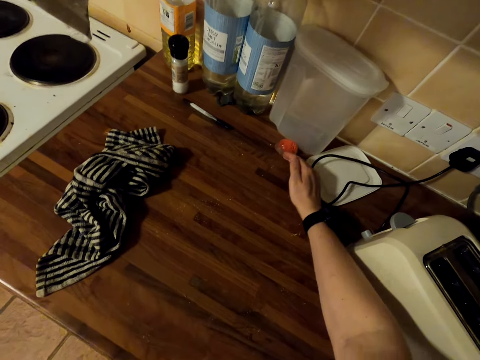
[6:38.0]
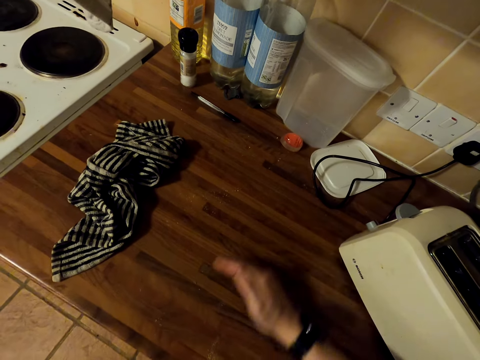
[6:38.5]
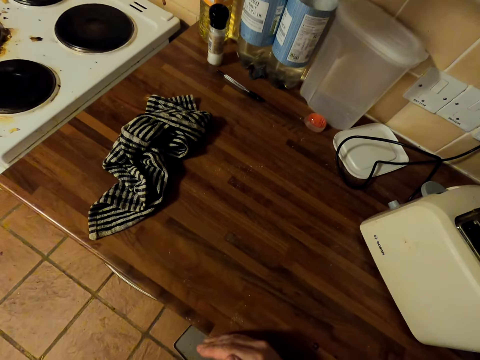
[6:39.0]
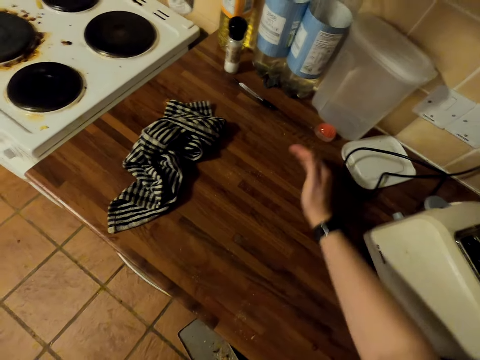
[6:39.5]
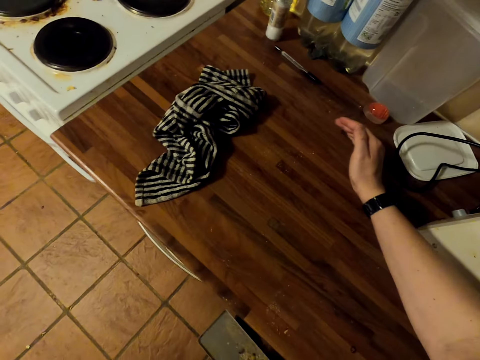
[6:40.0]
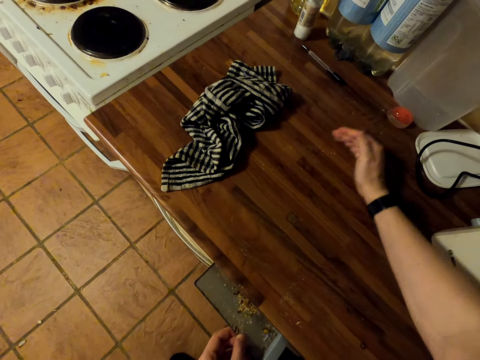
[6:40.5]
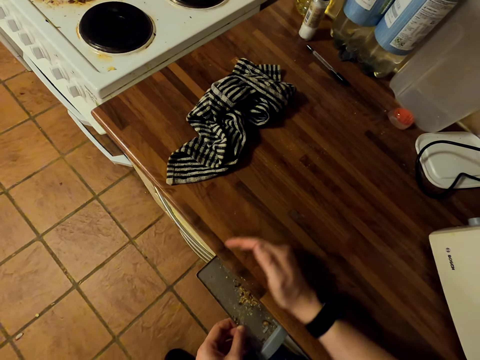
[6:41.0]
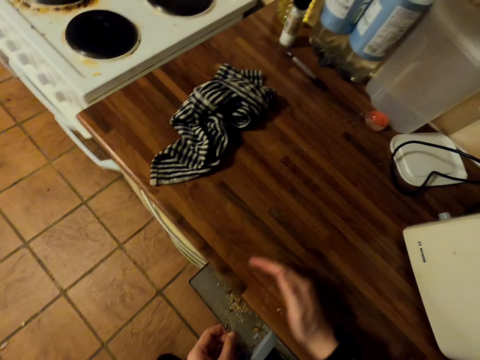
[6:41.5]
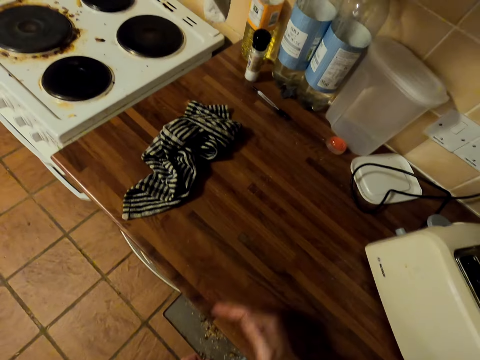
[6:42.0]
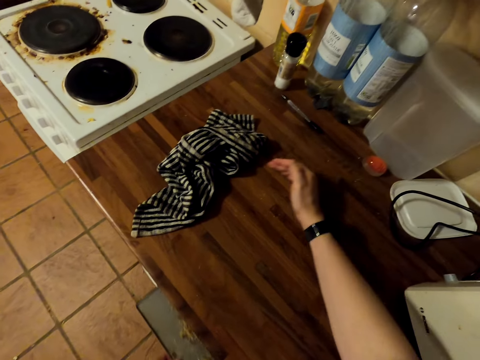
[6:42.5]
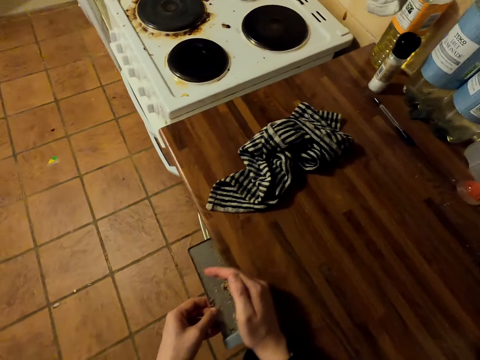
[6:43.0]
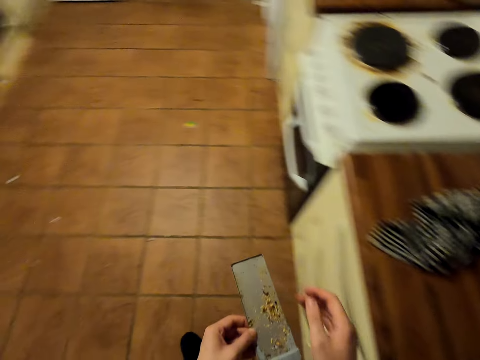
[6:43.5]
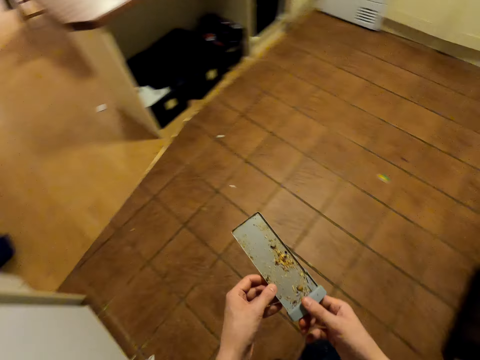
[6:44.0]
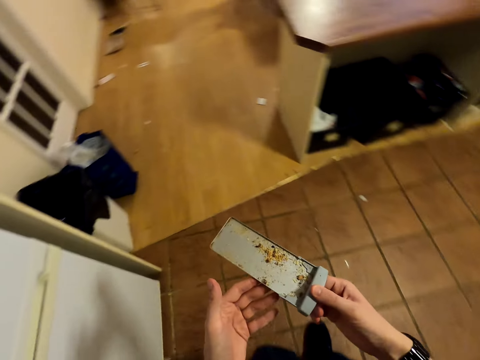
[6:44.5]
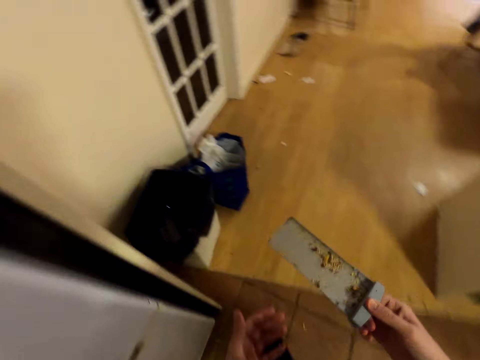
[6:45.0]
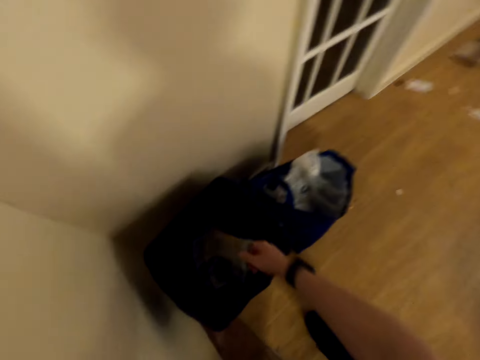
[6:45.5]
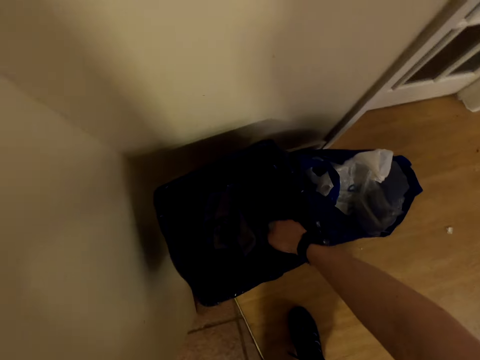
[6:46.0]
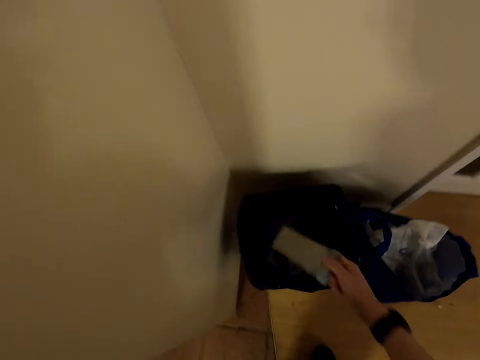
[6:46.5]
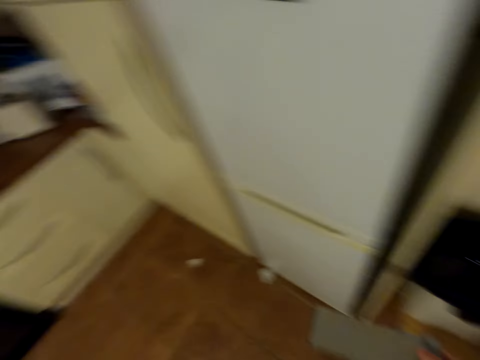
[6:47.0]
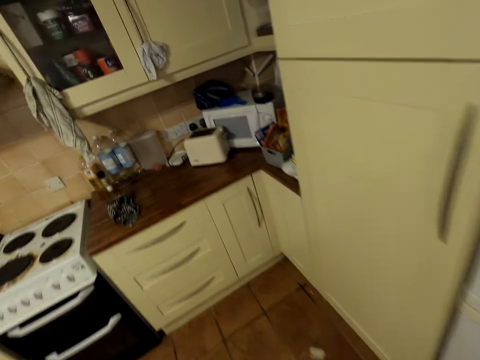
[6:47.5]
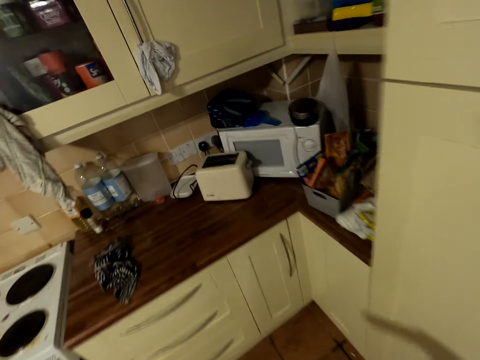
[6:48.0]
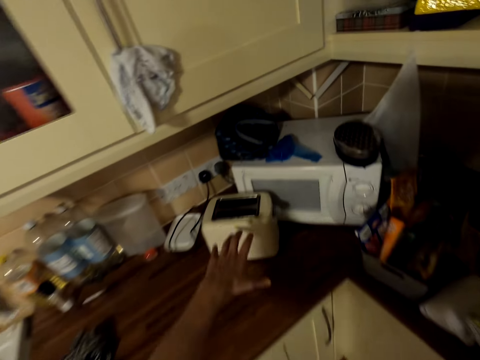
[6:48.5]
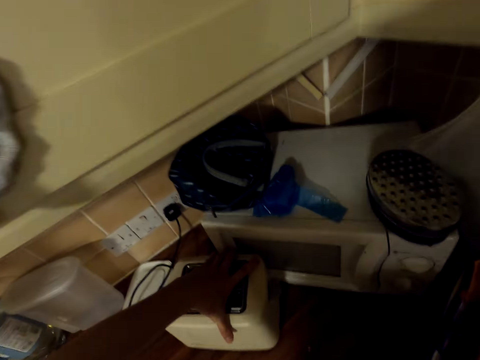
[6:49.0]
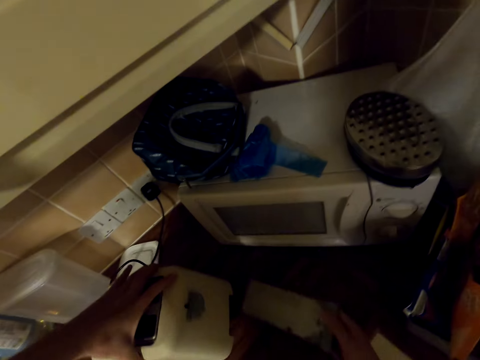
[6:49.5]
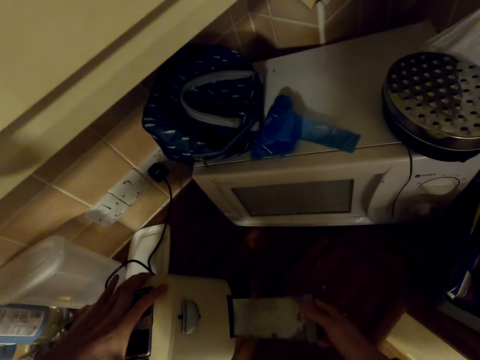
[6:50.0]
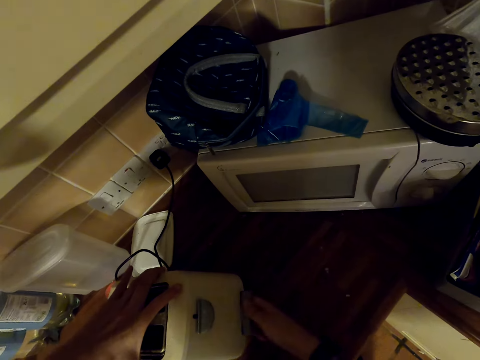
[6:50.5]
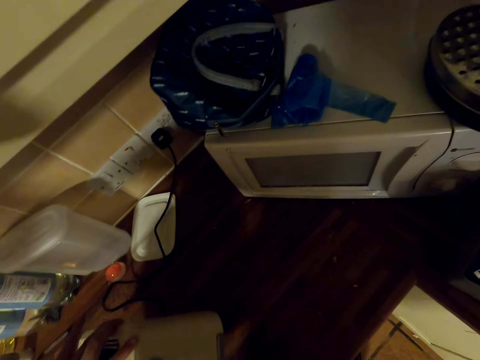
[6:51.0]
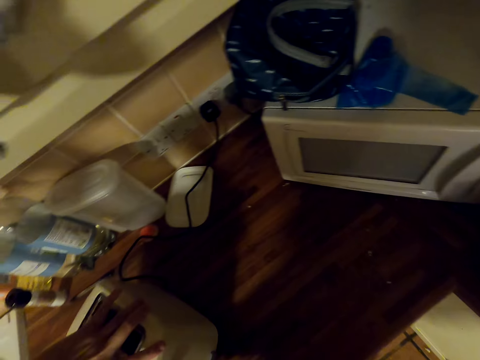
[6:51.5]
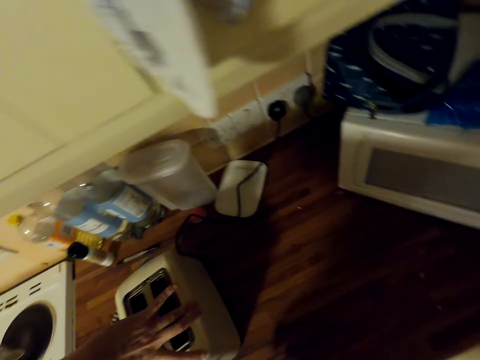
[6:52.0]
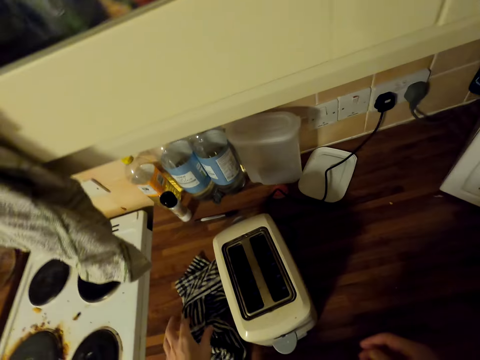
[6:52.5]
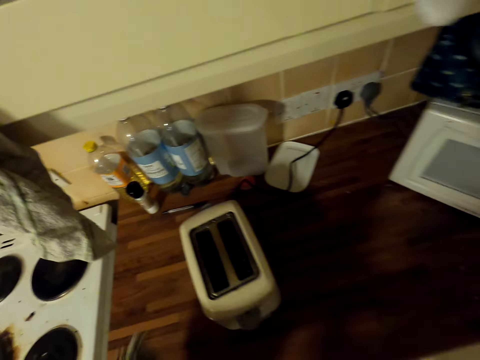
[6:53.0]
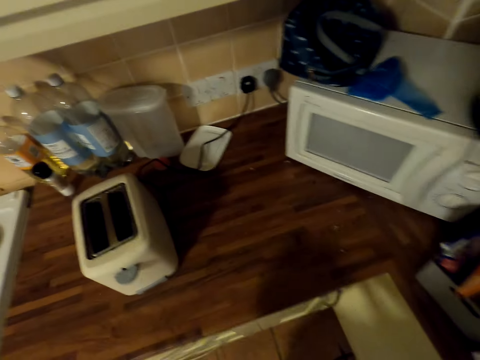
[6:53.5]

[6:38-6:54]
The camera wearer pours remains in the bin. They put the dirt in the dustbin. They move around. They pick up the bread toaster. They return part of the scale. They put the bread toaster on the table.

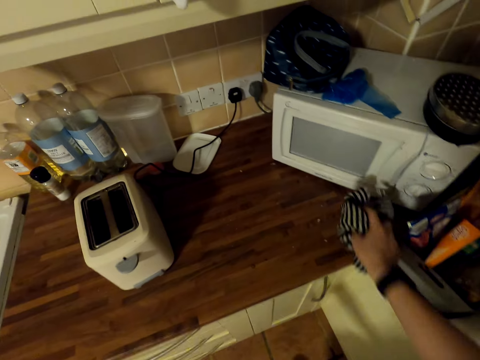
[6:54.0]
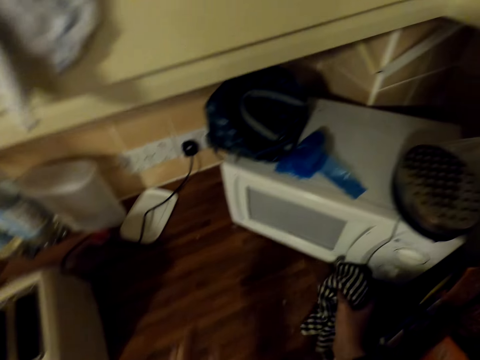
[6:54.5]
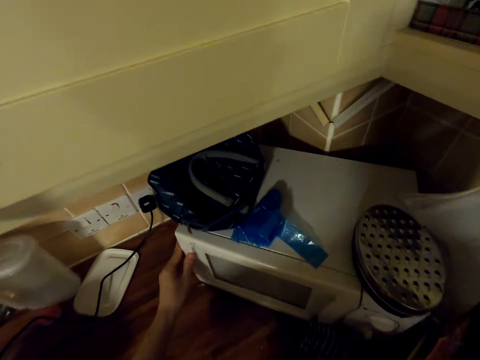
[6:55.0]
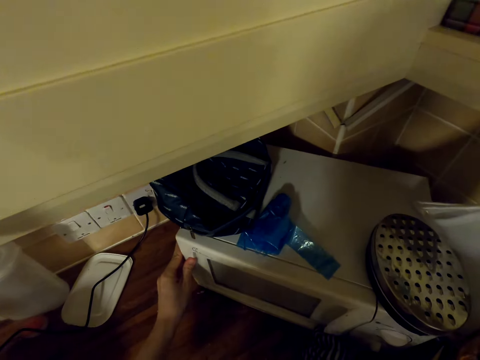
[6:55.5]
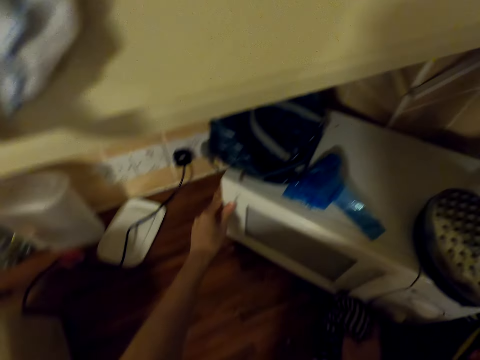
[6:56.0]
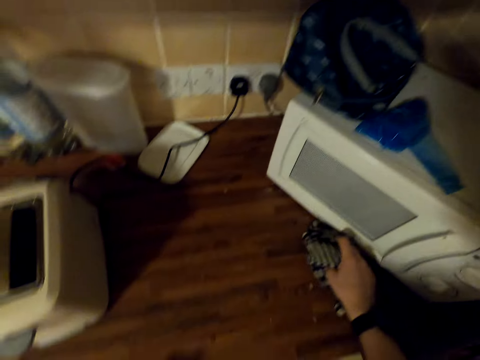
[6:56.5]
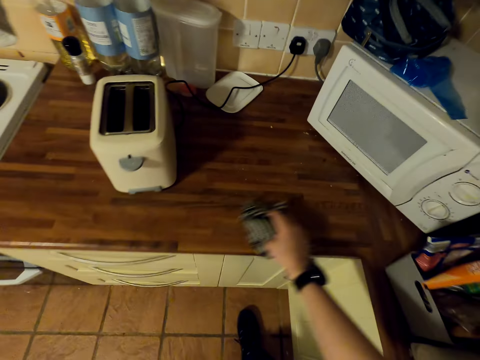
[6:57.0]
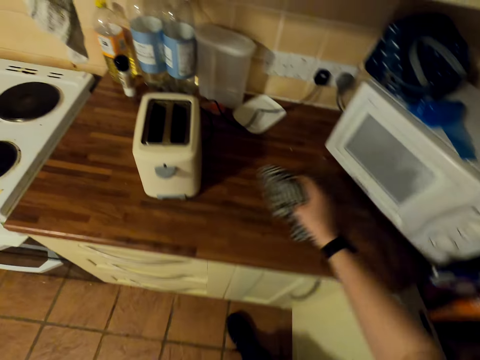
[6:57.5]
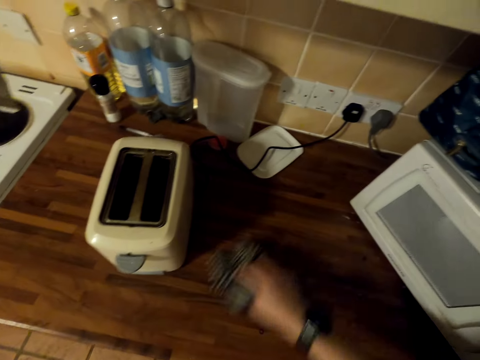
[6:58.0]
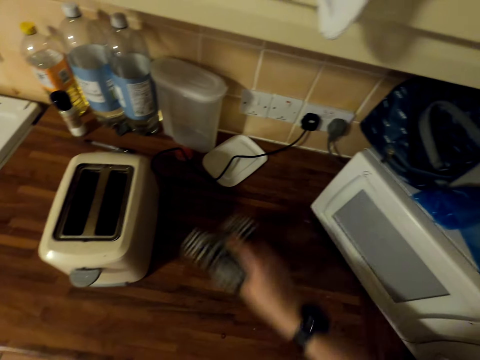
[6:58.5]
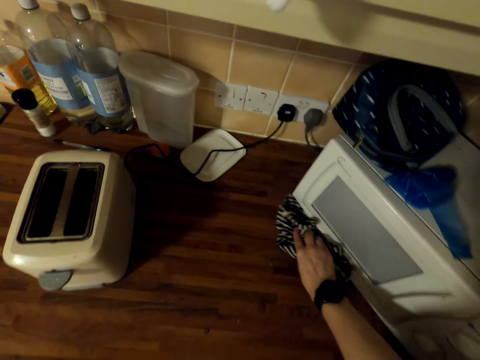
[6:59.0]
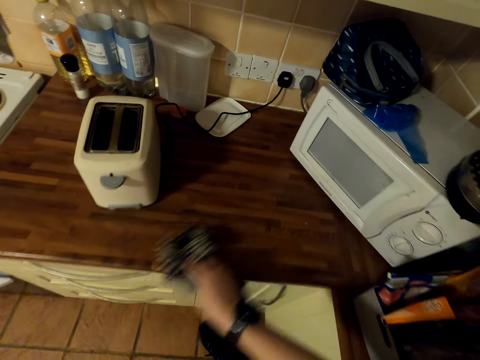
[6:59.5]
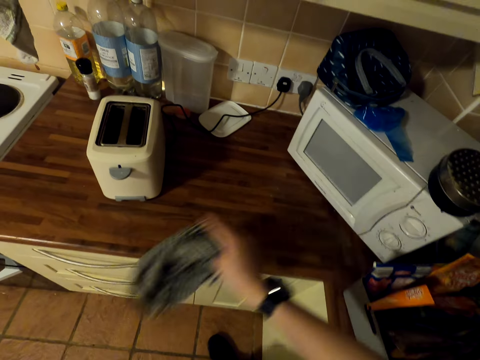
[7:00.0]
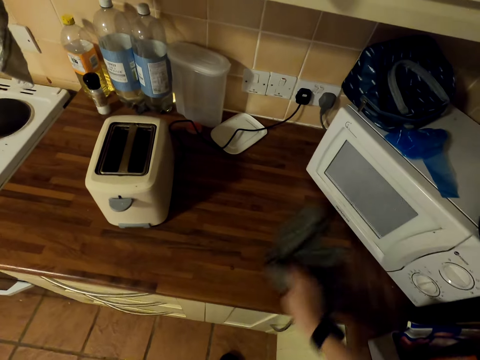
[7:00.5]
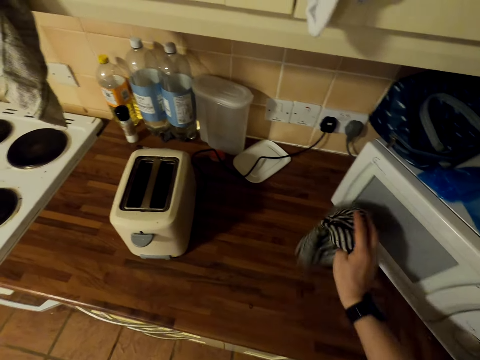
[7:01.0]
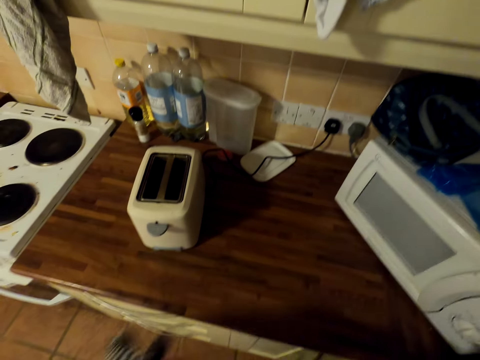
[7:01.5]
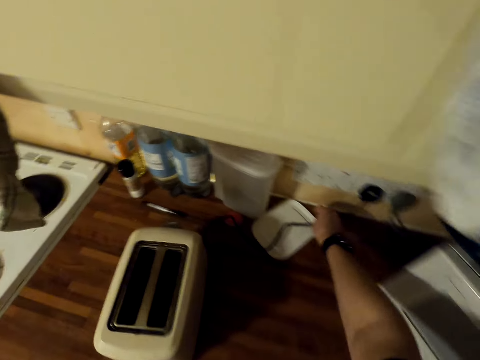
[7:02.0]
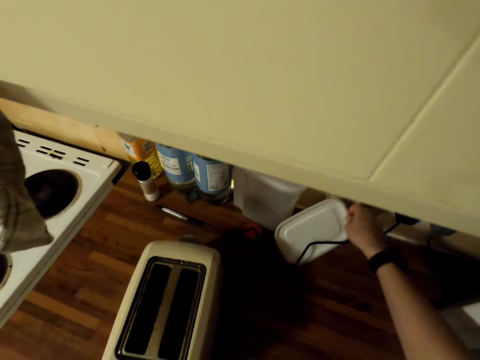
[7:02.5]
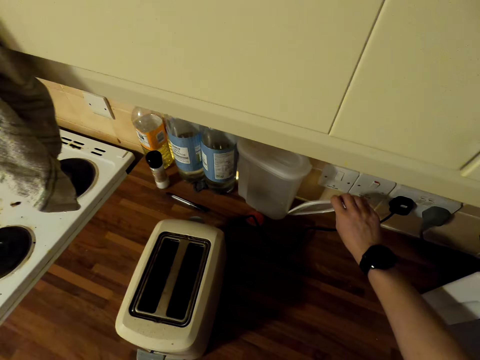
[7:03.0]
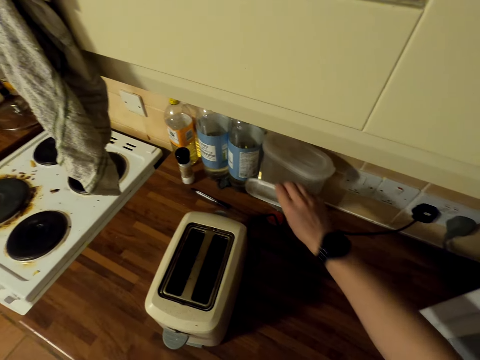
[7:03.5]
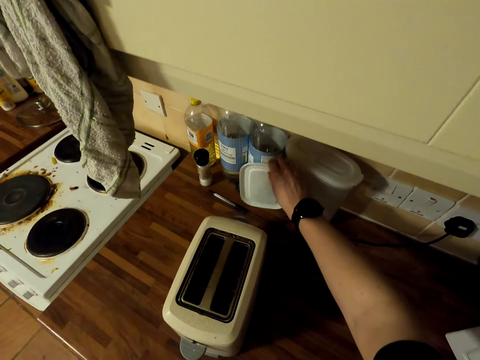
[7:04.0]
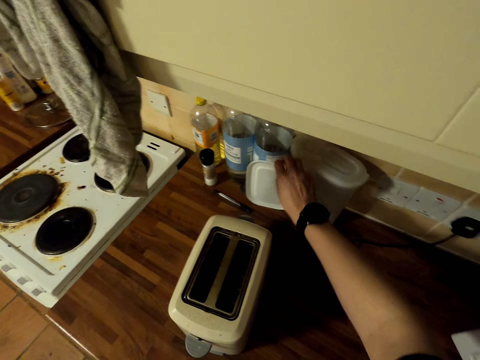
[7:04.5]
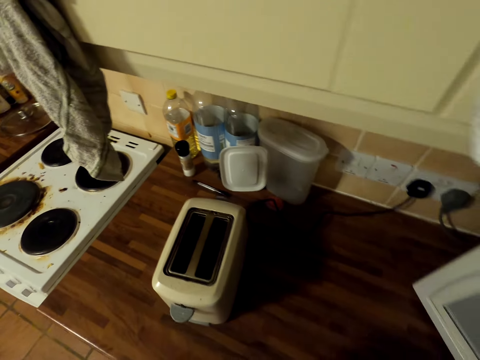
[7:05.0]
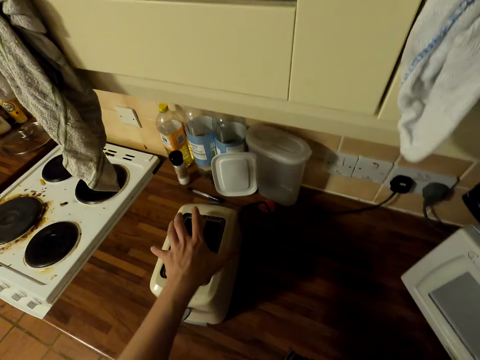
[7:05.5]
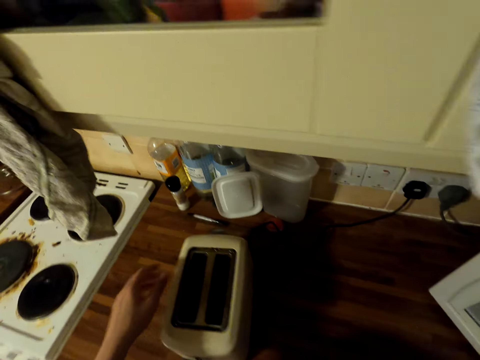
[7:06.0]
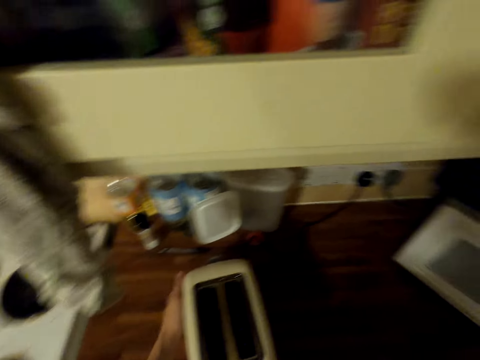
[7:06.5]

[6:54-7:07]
The camera wearer wipes the table. They push the microwave. They operate the microwave. They wipe the table. They pick up the can lid and put the can lid down.
